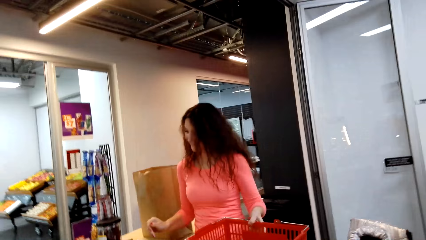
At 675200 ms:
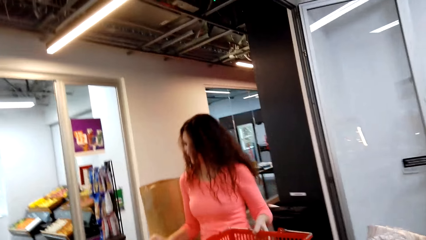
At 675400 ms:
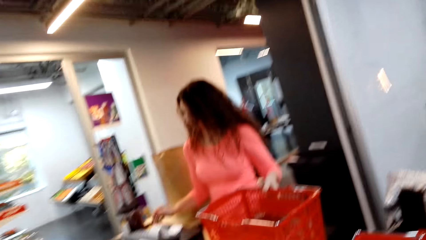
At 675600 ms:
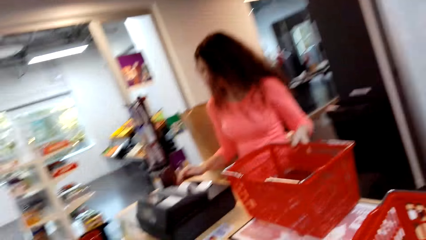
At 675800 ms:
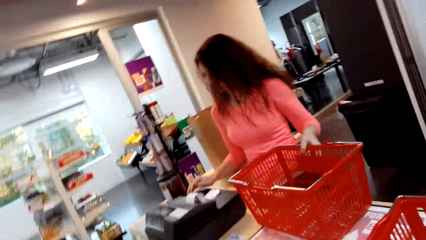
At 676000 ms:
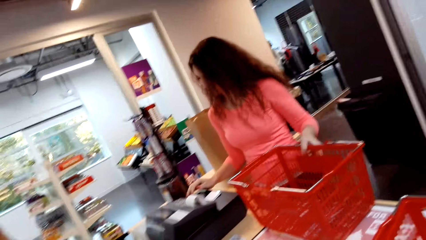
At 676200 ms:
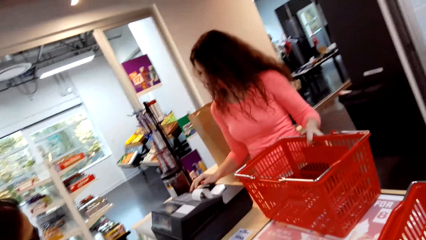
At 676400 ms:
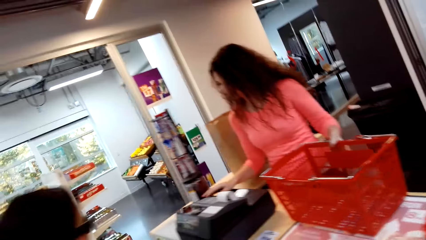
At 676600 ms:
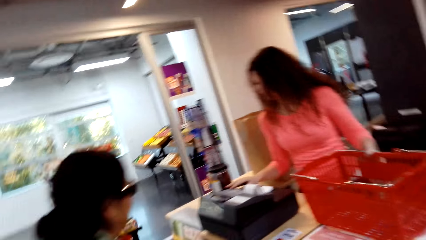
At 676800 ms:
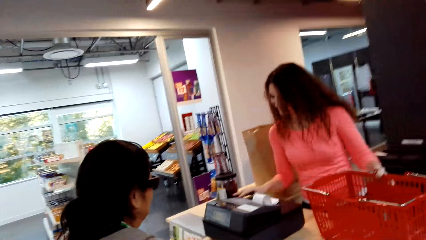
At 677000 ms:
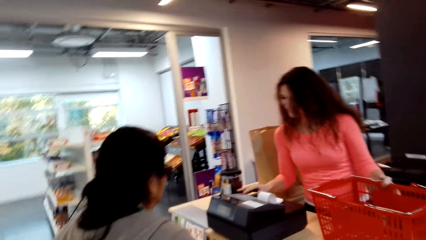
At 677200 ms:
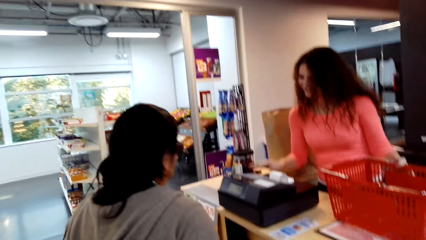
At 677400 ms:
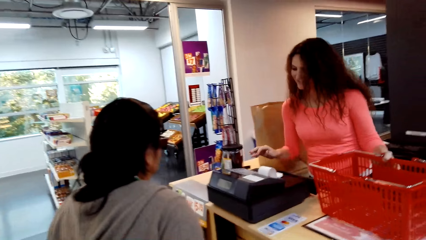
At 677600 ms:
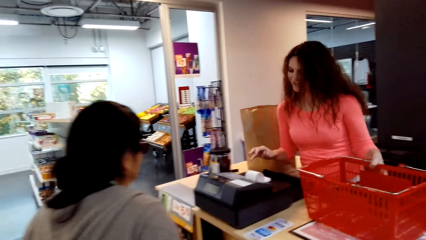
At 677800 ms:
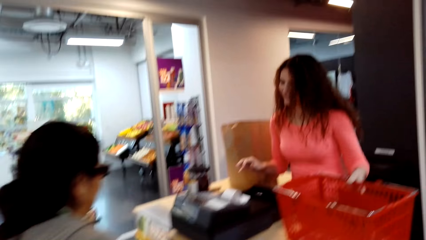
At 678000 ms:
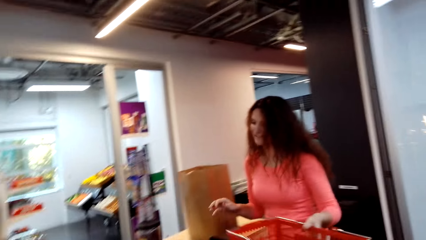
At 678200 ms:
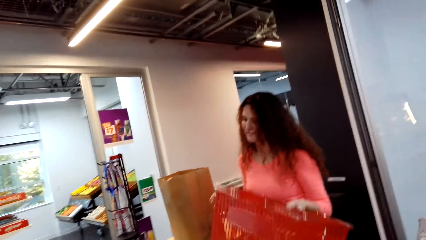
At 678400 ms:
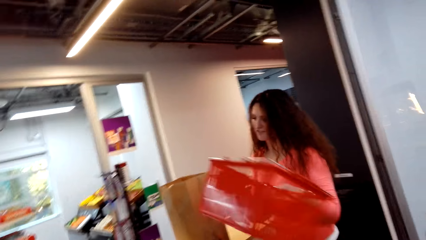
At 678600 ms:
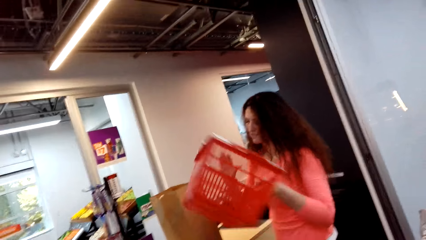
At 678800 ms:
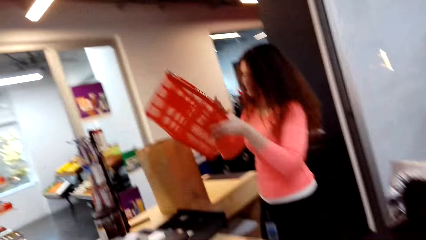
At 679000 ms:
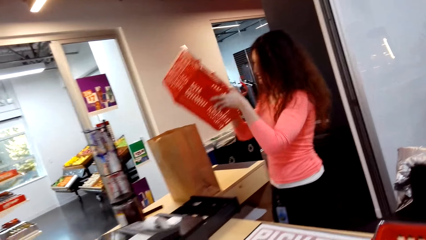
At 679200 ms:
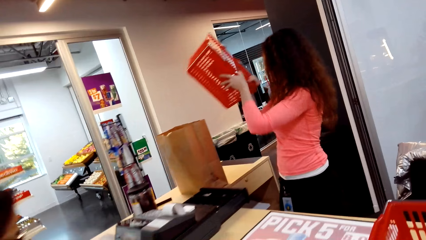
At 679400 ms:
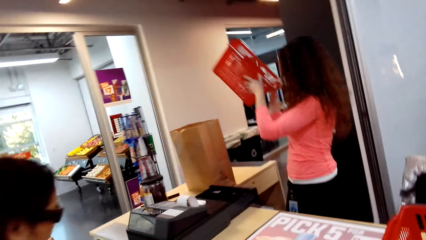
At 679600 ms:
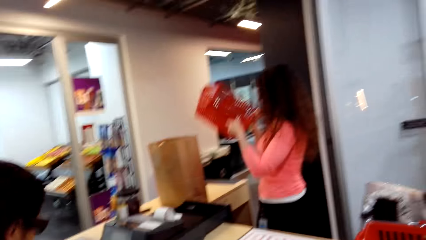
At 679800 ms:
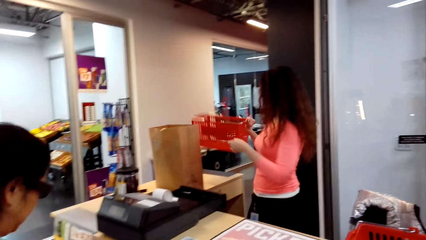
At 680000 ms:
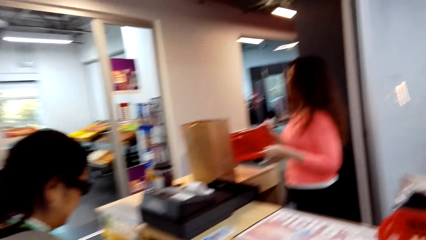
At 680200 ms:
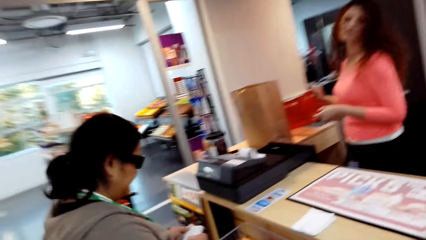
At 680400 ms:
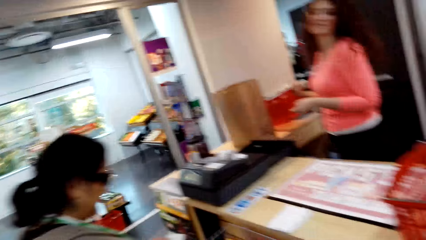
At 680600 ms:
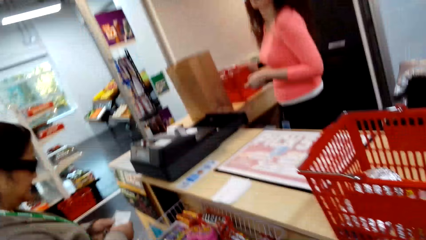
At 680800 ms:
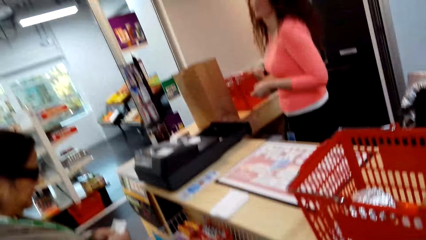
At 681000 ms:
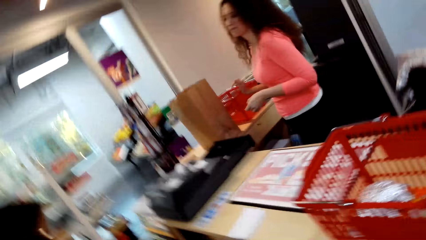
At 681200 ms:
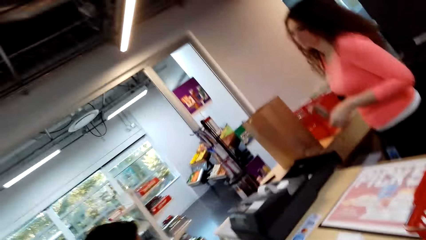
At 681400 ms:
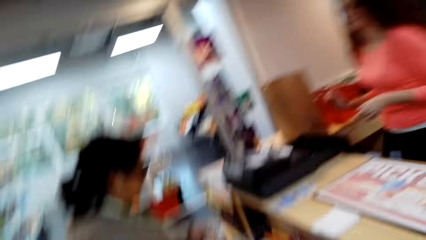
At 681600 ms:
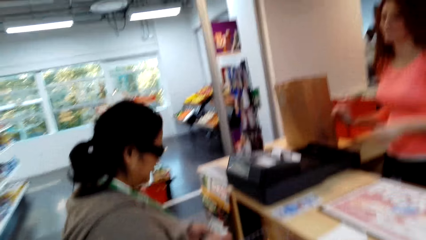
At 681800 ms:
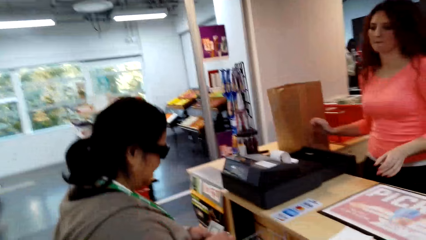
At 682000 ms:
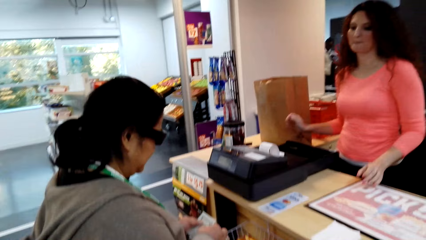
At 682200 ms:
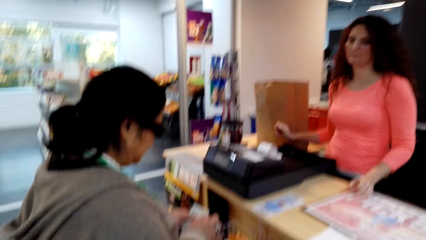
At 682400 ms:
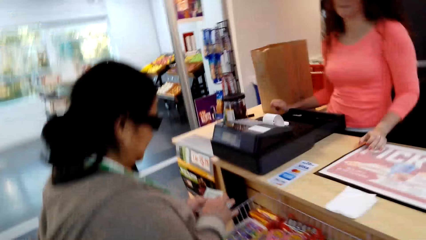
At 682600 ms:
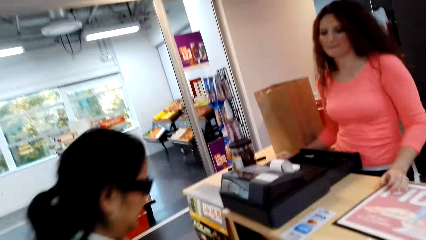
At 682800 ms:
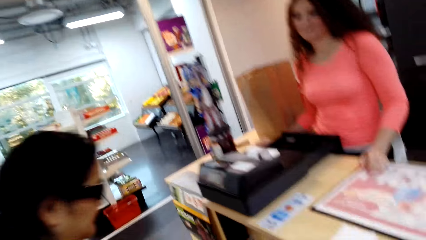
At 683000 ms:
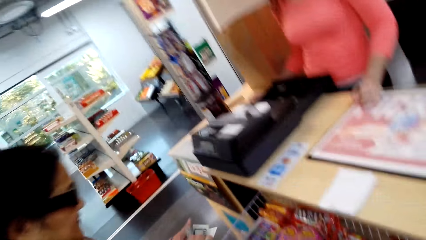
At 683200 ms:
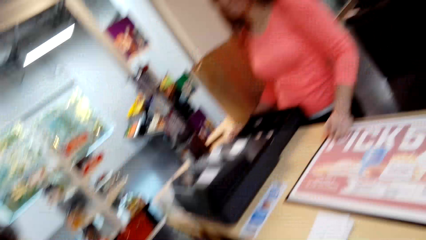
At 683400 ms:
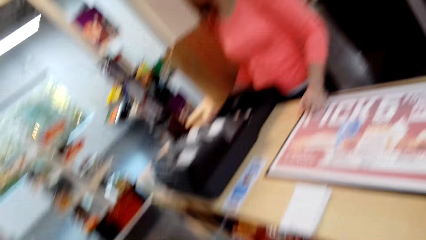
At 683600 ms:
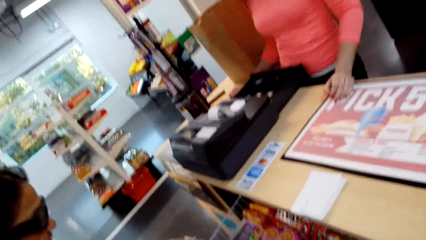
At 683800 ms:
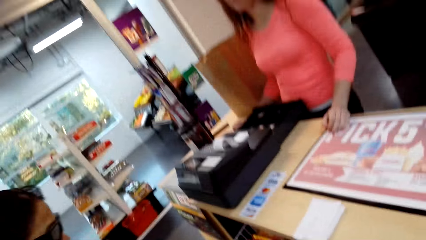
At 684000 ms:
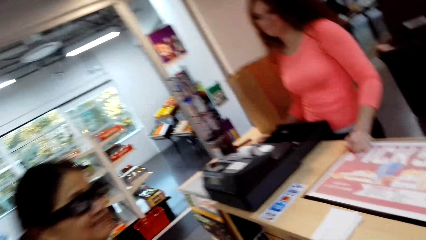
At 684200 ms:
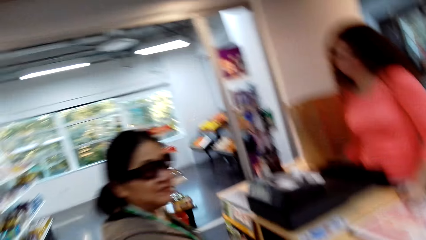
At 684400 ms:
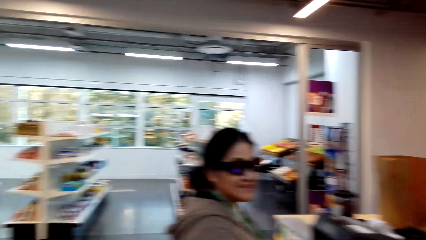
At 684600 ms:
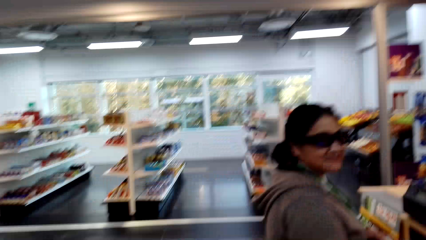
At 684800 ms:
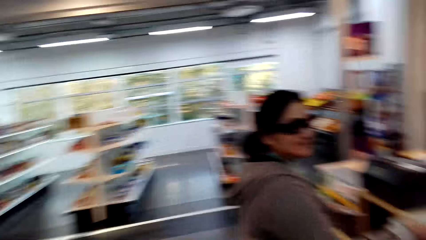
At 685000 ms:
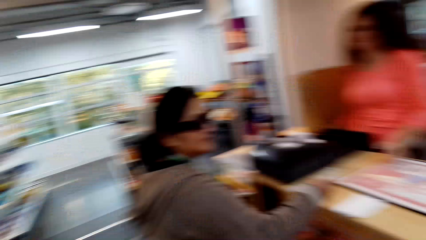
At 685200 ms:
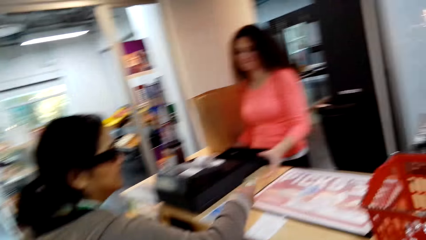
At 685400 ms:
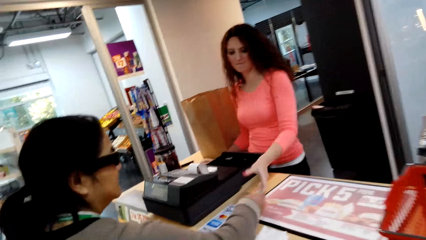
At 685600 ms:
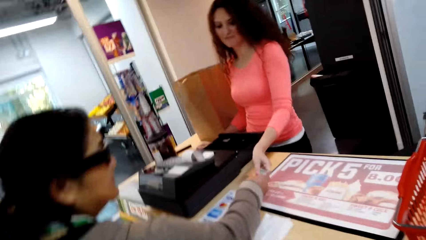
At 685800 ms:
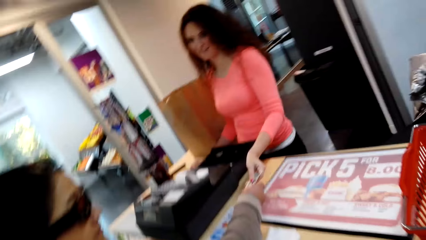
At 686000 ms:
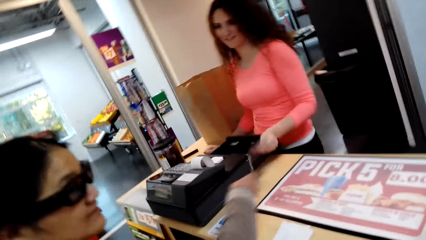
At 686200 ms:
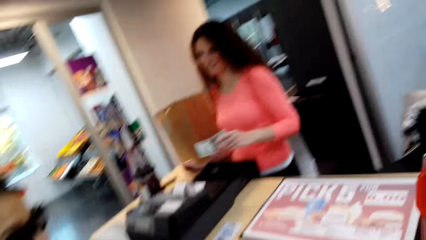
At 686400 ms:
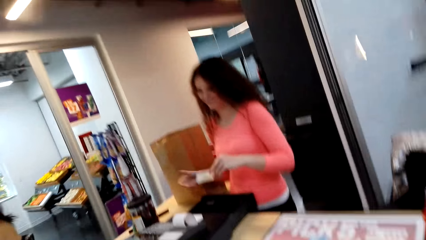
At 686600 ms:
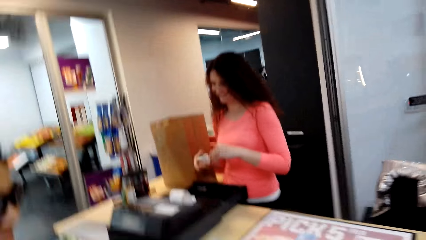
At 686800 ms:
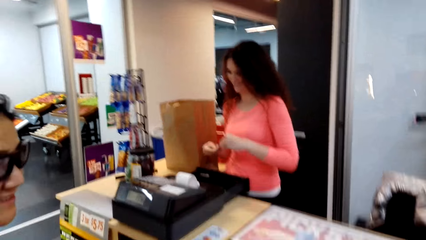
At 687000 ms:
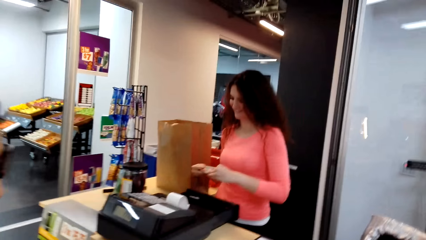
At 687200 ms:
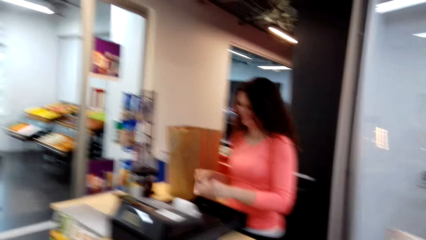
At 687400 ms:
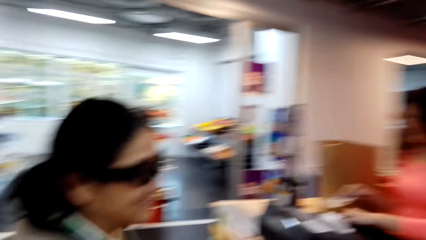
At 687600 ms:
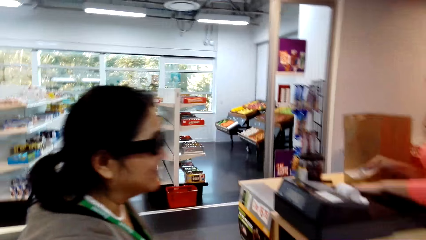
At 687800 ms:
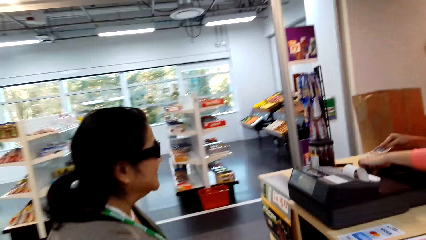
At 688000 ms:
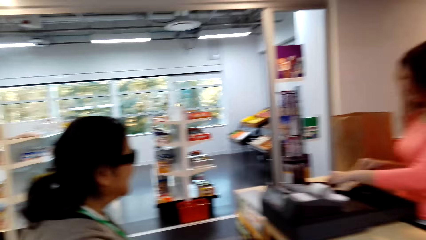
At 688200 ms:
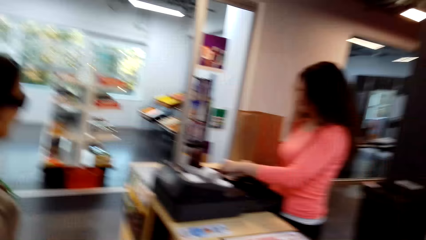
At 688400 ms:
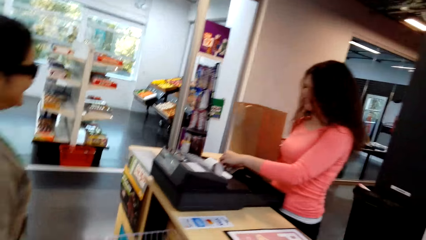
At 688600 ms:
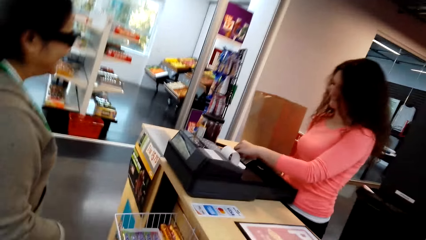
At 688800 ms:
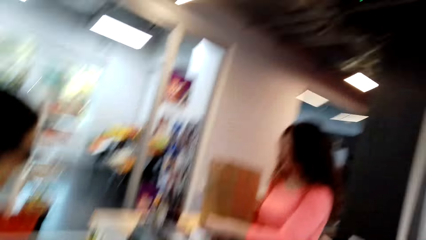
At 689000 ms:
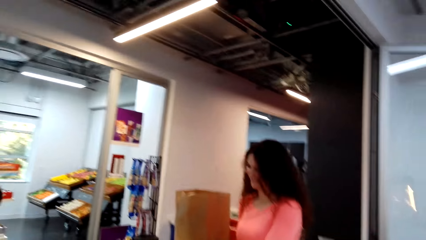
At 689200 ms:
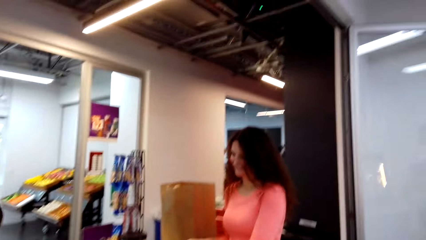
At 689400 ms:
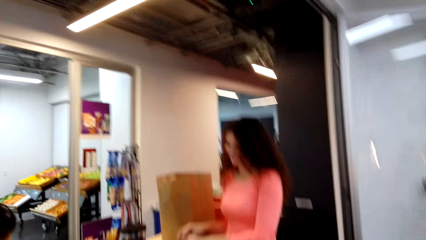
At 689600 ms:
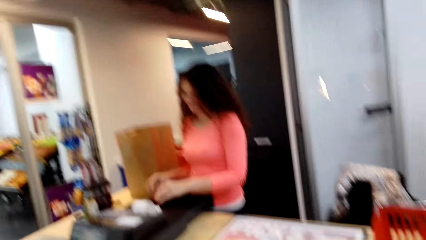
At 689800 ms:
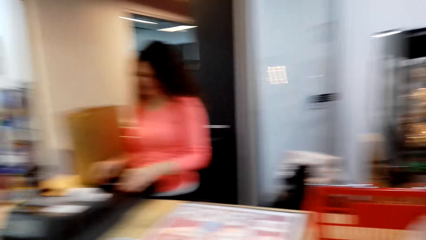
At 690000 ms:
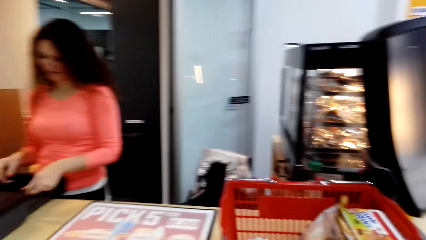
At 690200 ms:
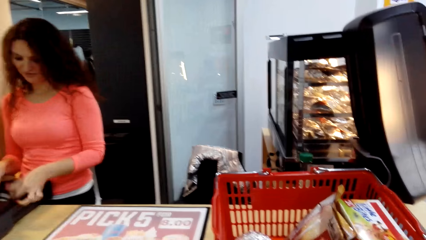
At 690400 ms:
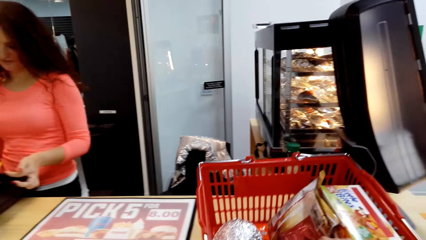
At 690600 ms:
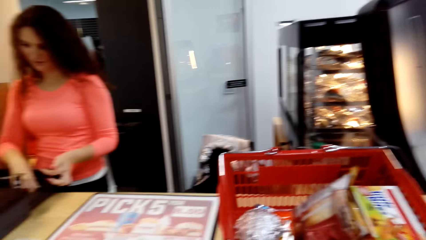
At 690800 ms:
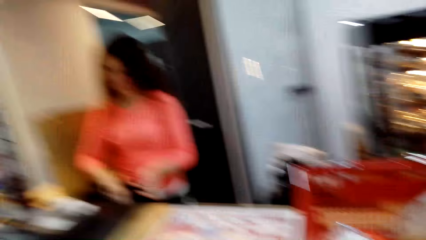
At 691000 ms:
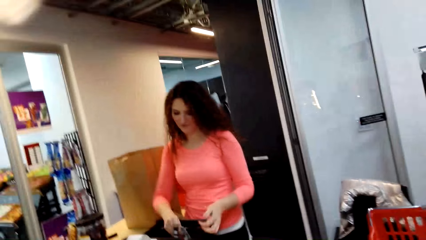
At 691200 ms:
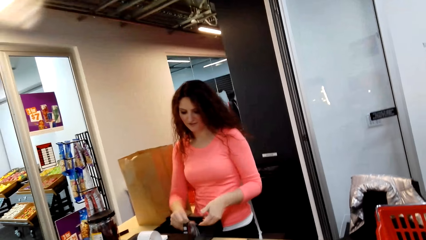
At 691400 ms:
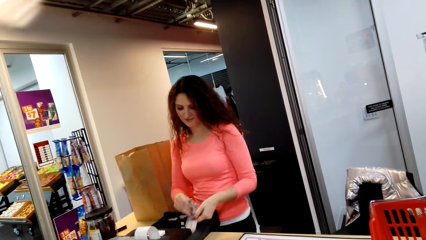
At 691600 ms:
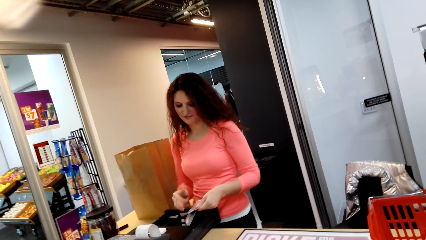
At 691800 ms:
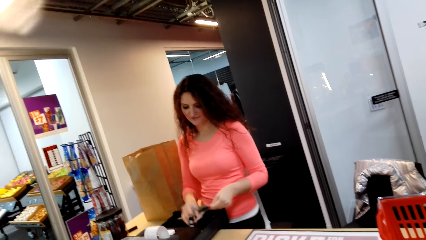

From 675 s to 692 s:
A lady types on the sales machine. The camera wearer picks the shopping basket. The lady moves the shopping basket. The camera wearer puts the basket down. Another lady counts cash notes. The other lady passes the cash notes to the first lady. The first lady puts the money in the cash drawer.
